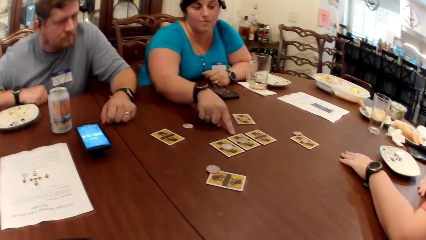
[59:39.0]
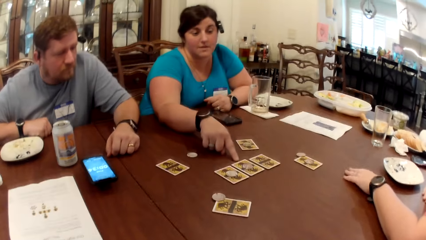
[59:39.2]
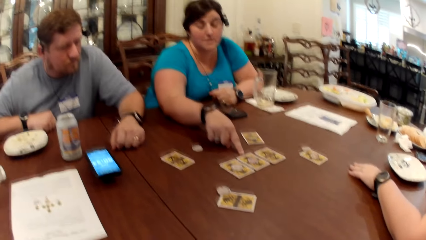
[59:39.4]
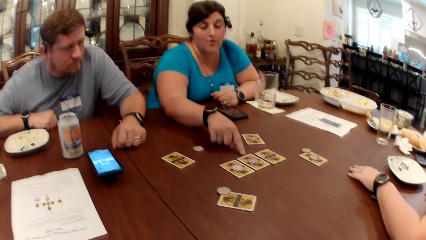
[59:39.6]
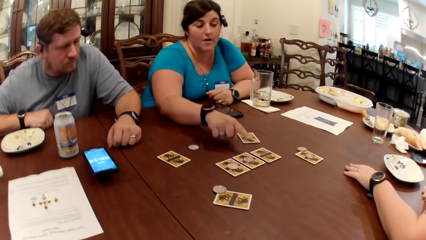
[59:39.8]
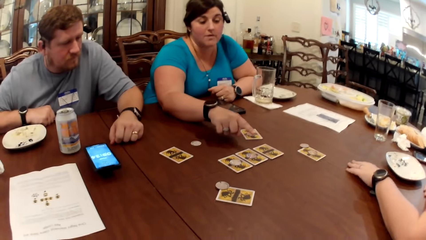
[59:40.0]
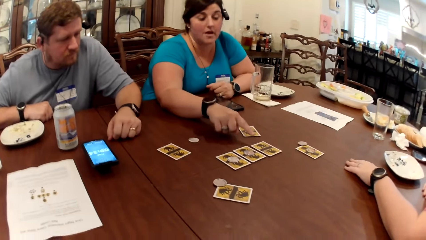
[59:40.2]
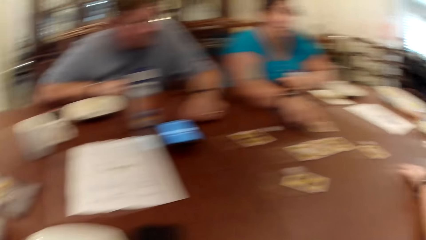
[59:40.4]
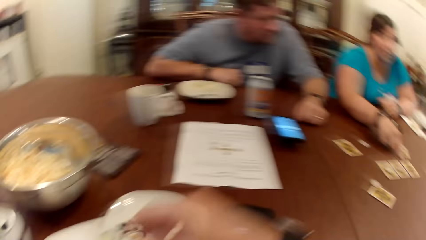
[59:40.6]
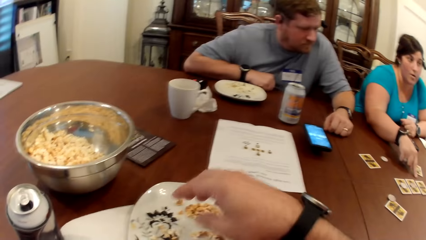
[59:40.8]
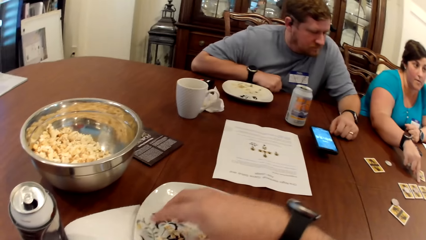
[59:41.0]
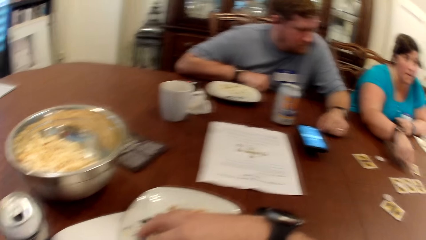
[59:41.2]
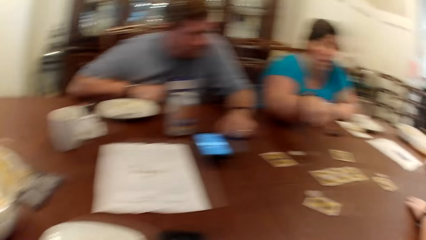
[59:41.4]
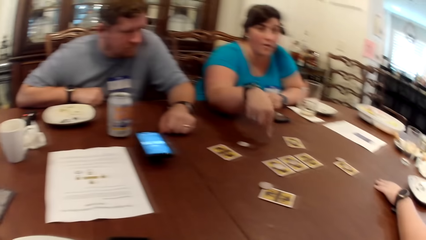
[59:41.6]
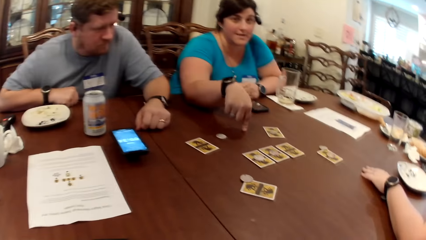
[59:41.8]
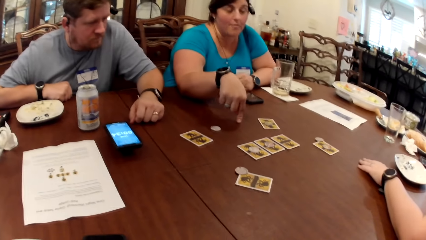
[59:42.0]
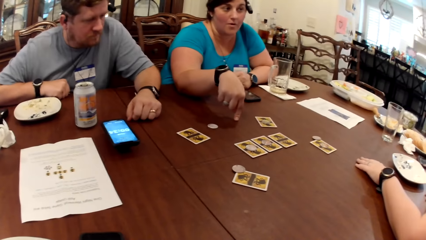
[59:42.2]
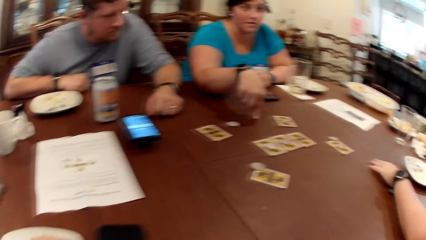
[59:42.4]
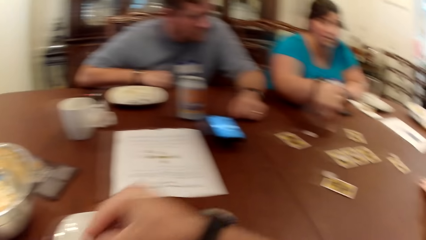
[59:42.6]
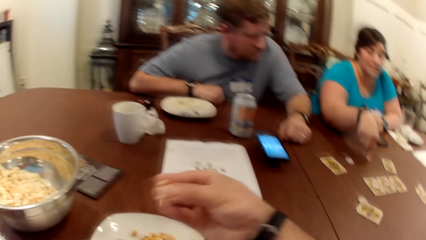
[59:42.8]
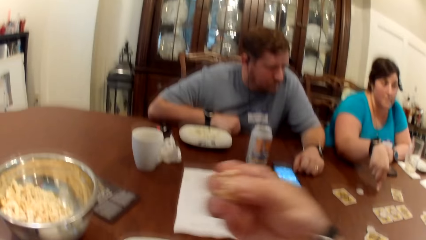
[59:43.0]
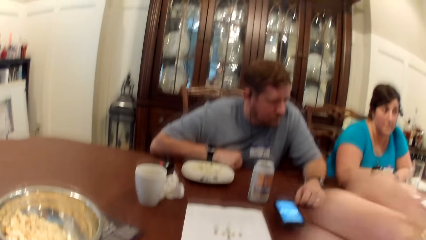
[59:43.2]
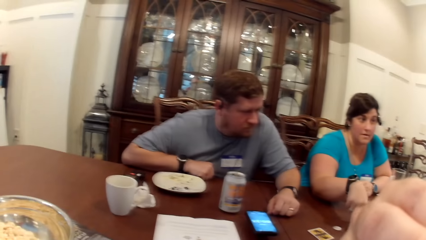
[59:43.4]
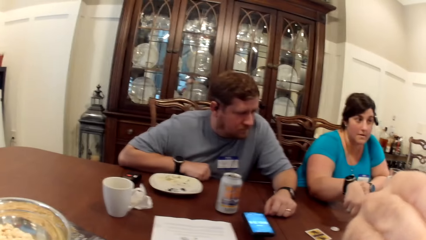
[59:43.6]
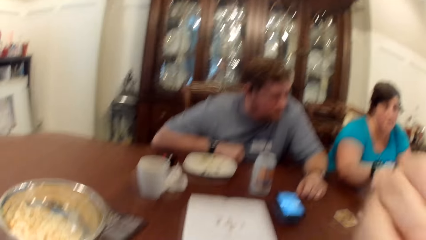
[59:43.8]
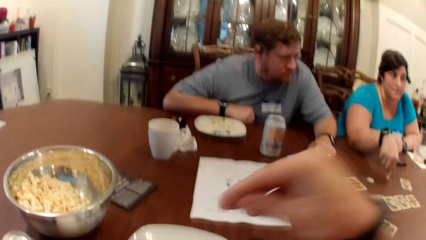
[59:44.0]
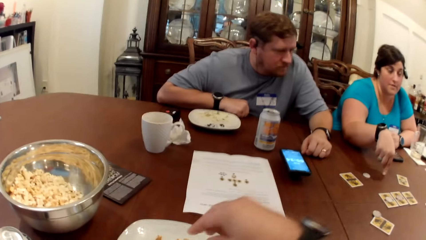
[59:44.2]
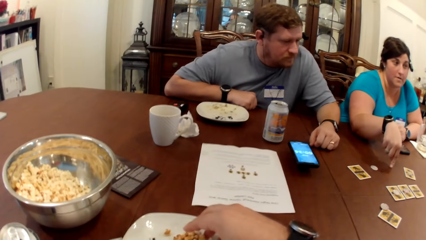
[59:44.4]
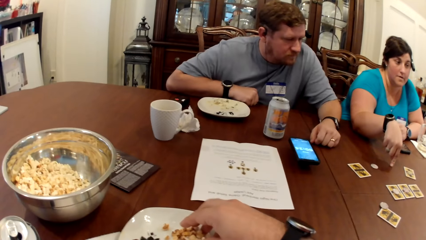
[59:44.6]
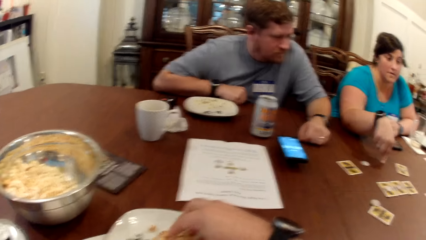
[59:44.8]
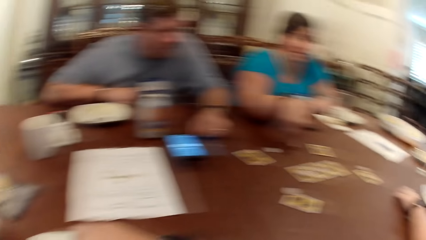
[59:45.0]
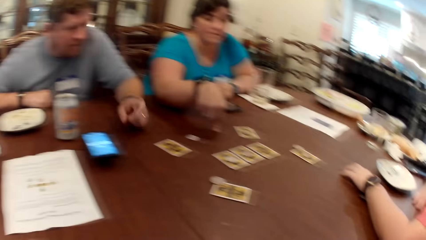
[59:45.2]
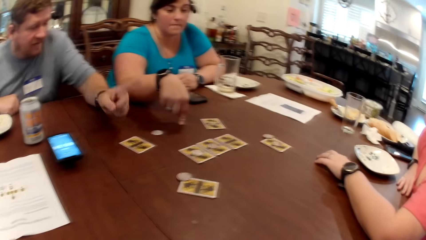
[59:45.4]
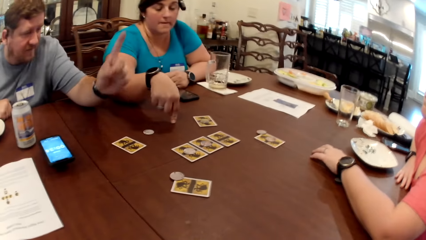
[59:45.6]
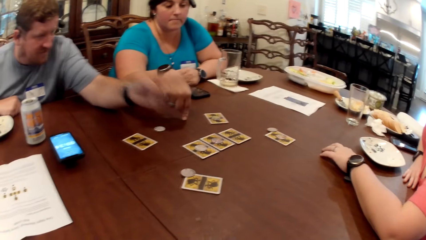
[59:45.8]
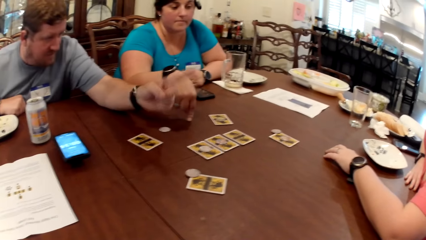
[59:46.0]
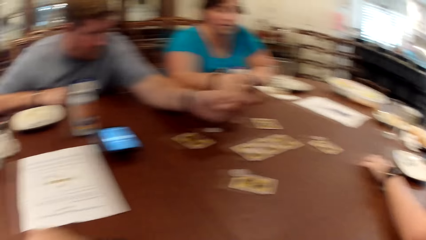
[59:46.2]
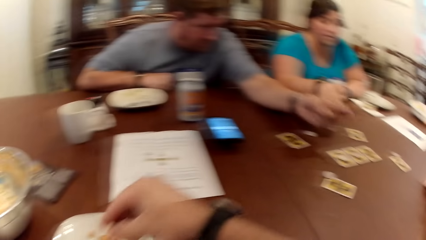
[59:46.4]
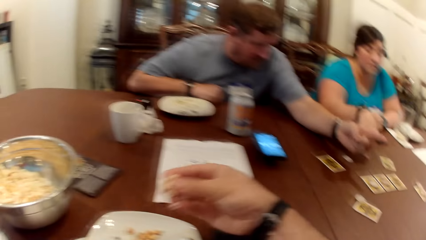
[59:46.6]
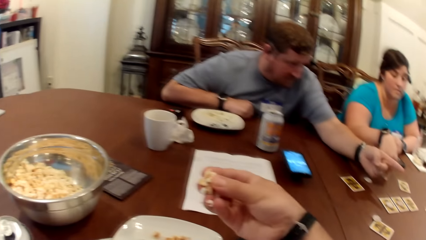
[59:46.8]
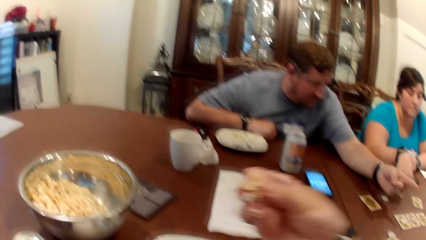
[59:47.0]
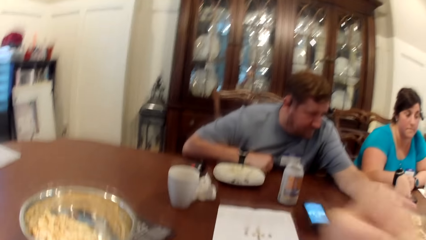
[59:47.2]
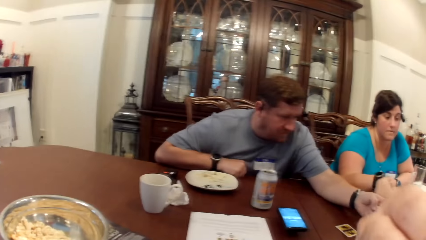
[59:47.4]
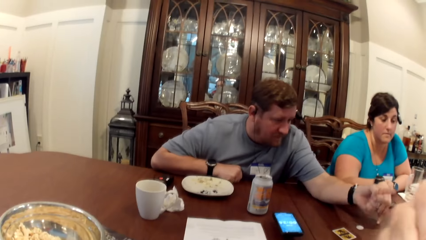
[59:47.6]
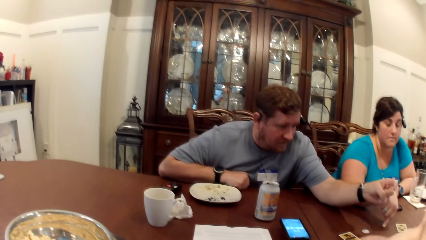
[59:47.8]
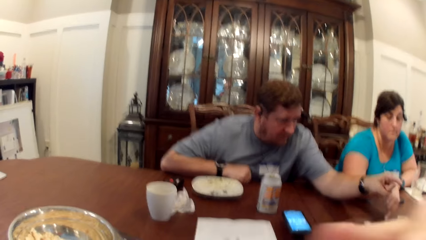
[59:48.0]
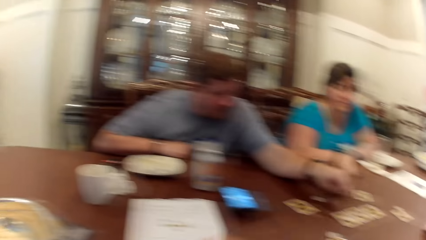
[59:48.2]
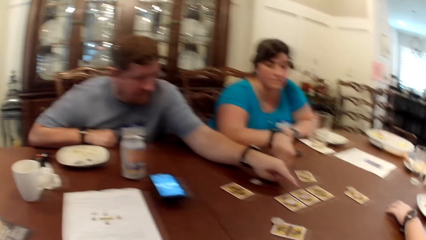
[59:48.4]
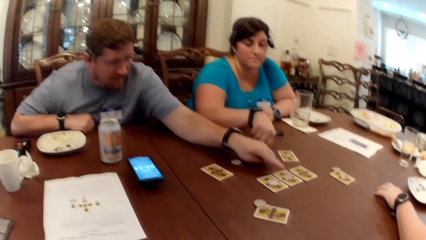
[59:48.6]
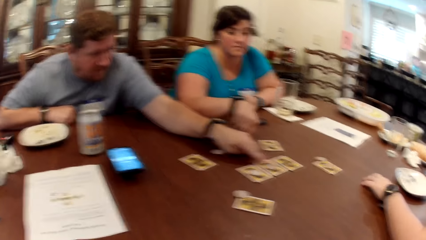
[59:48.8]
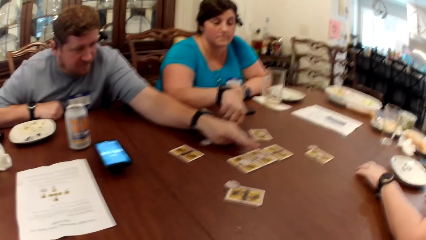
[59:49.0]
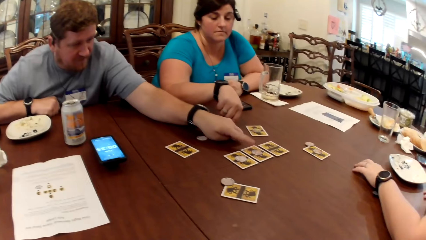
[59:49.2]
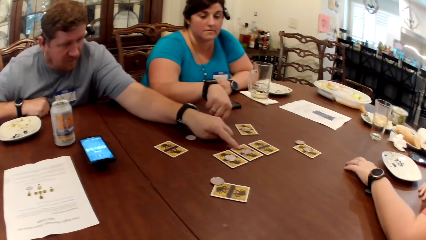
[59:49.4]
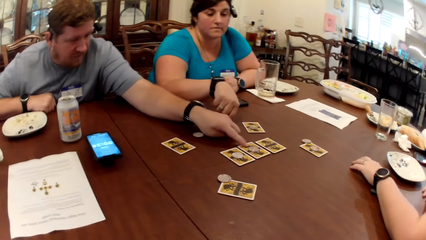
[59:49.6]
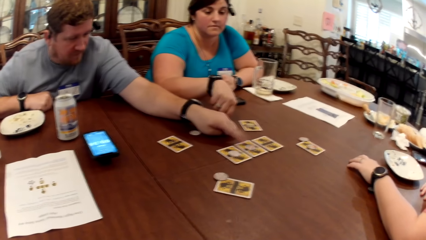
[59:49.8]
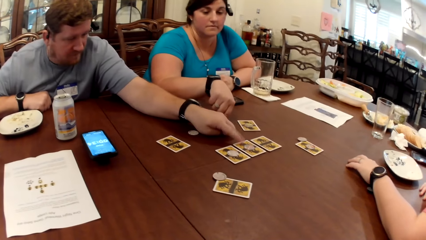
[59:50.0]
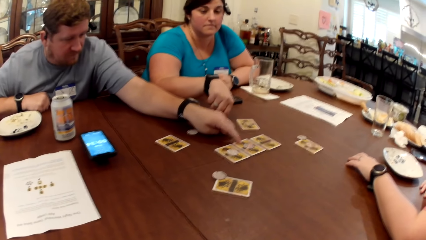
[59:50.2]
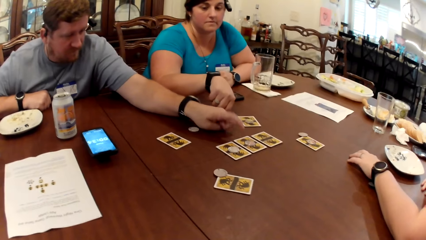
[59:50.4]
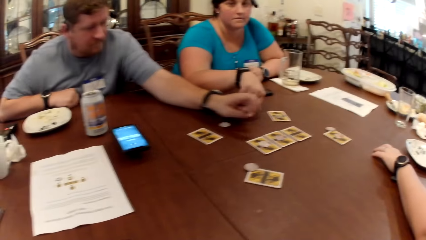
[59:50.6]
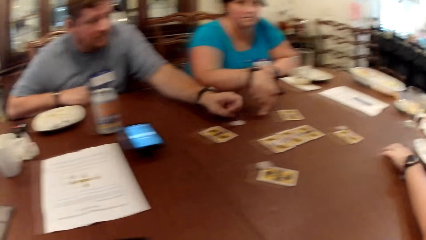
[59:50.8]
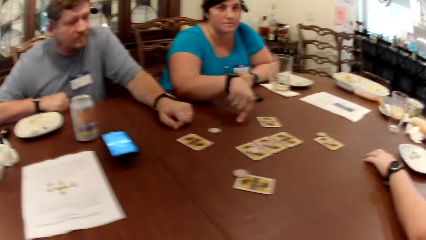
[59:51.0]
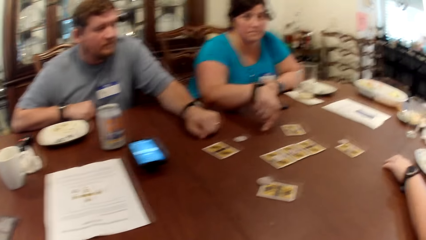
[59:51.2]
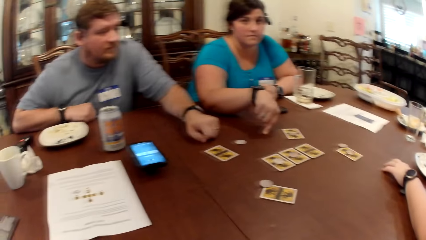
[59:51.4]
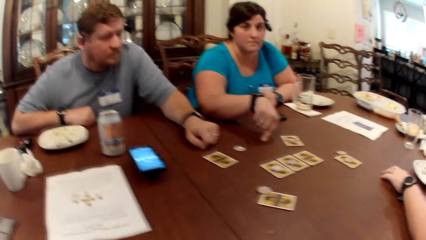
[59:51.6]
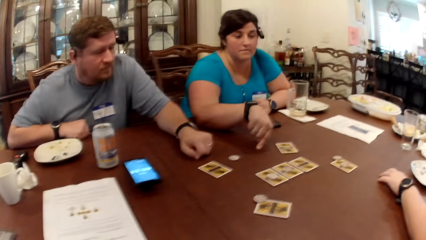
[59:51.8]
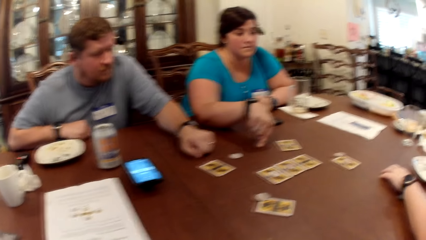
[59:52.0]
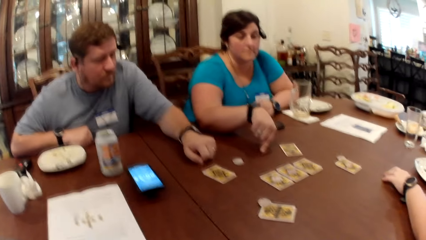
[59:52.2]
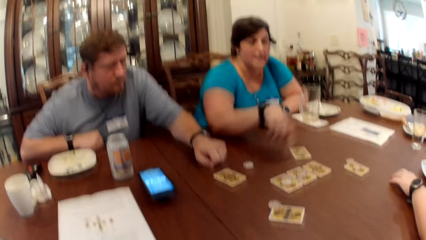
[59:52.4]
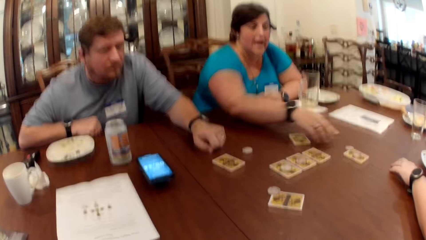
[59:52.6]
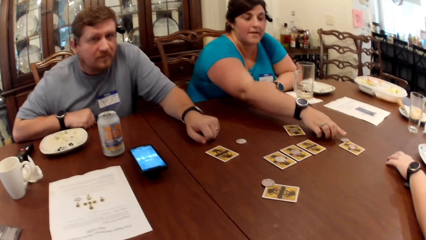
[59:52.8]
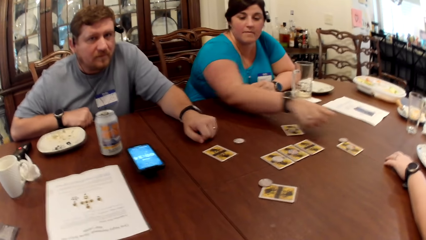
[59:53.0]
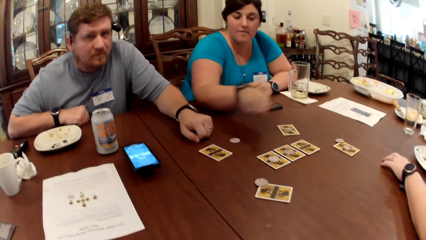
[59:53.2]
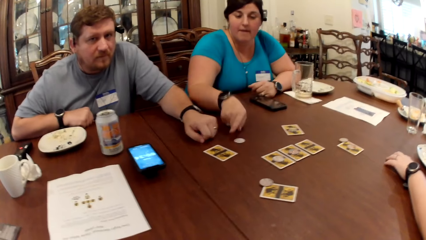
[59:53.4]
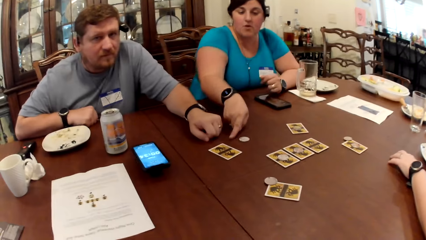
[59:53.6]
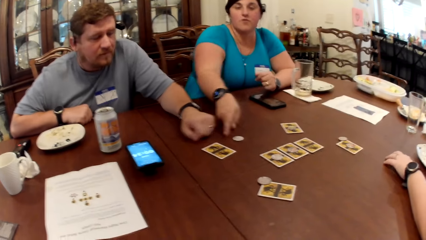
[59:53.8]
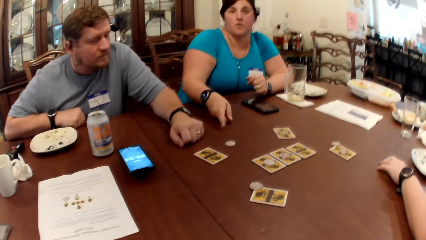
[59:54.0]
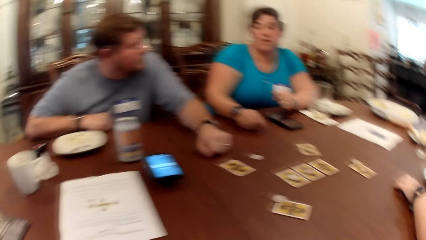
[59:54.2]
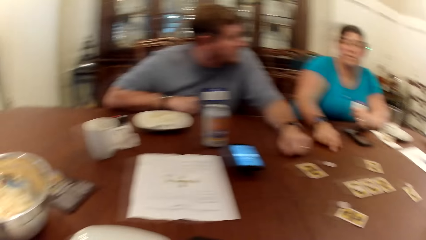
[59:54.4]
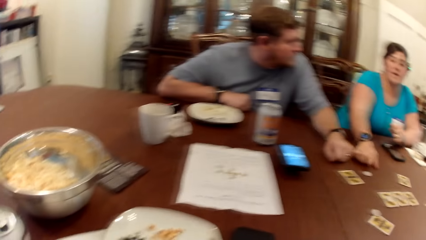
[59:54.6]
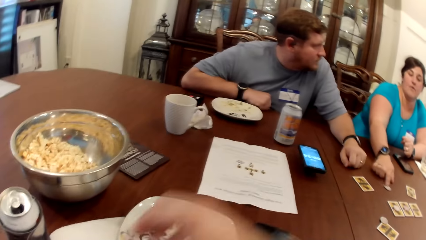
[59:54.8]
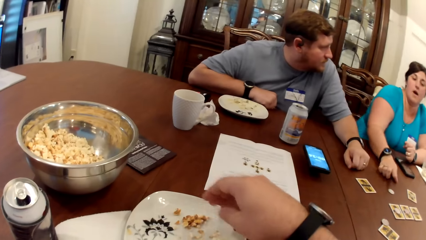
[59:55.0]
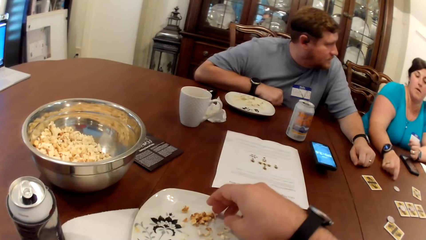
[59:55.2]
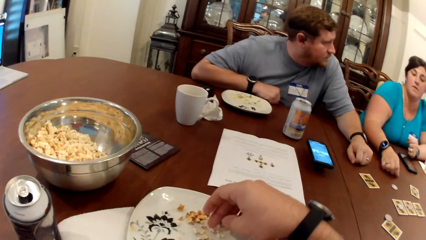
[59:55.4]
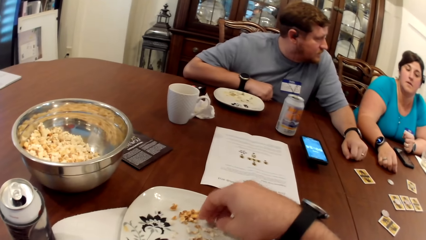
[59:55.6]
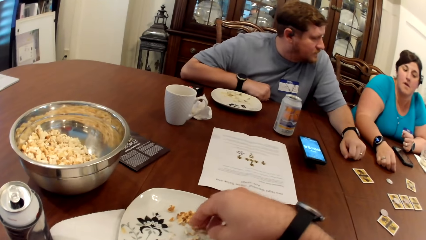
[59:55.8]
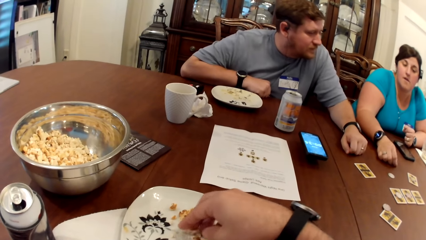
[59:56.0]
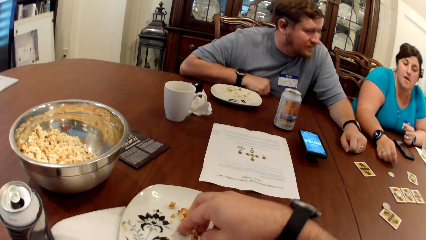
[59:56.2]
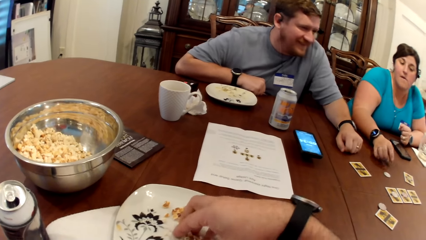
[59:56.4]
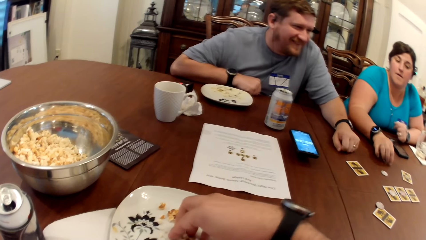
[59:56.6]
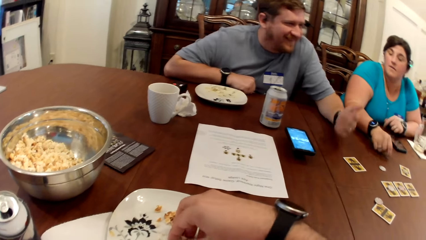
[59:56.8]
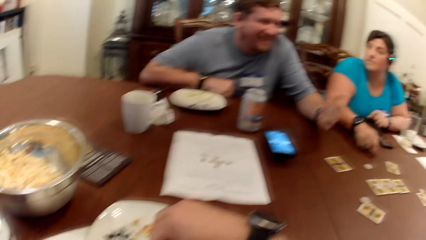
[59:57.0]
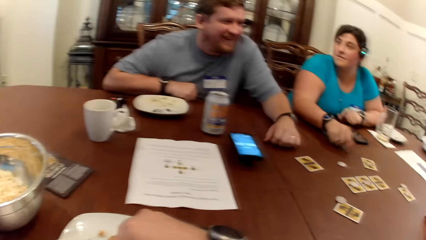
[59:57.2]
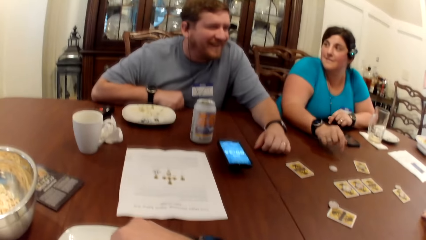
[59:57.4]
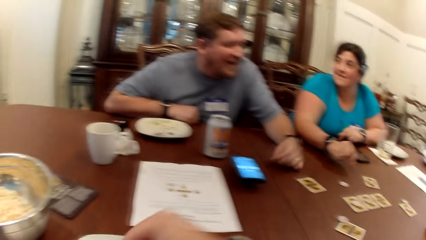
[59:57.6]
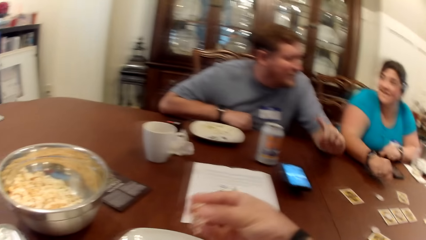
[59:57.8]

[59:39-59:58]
The camera wearer picks popcorn from the plate with his right hand. He eats food from the plate. He picks popcorn from the plate with his right hand again. The man interacts with the group of people. The man makes gestures. The man touches a card on the table with his right hand. The camera wearer interacts with the group of people. The woman interacts with the group of people. The camera wearer picks popcorn from the plate with his right hand.
